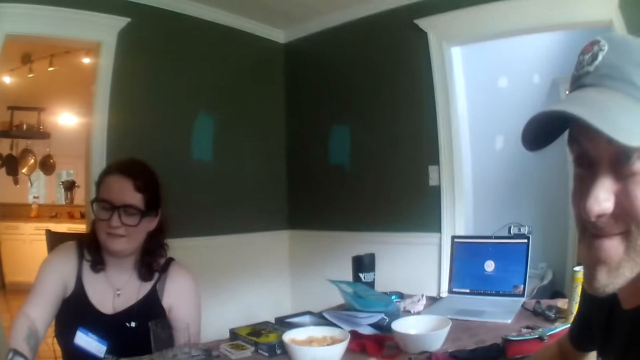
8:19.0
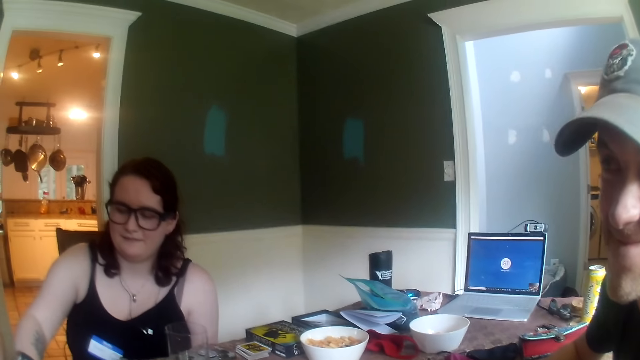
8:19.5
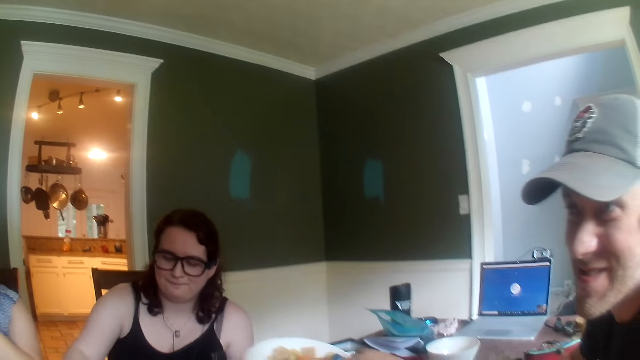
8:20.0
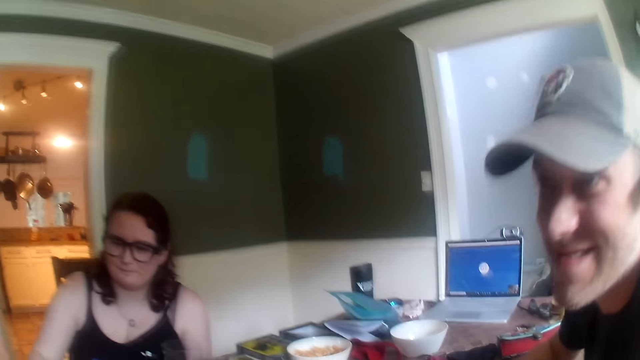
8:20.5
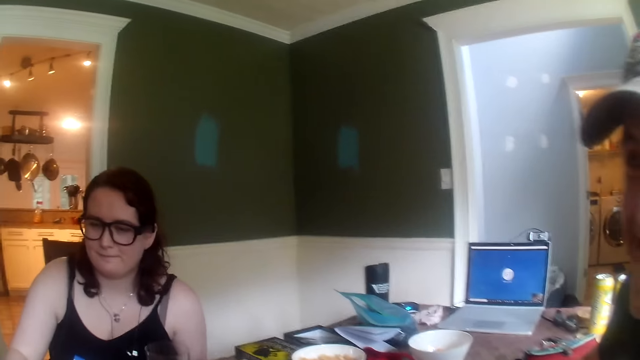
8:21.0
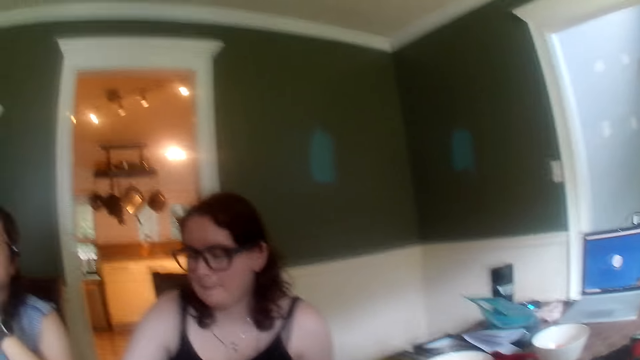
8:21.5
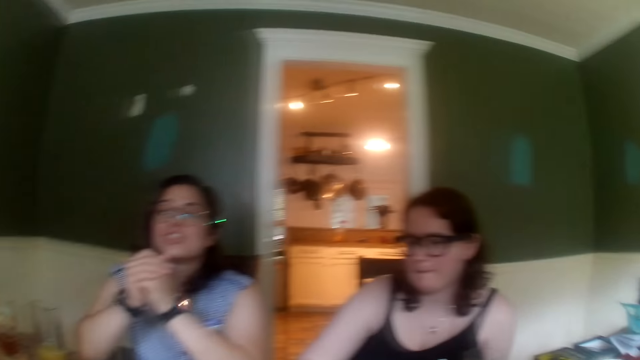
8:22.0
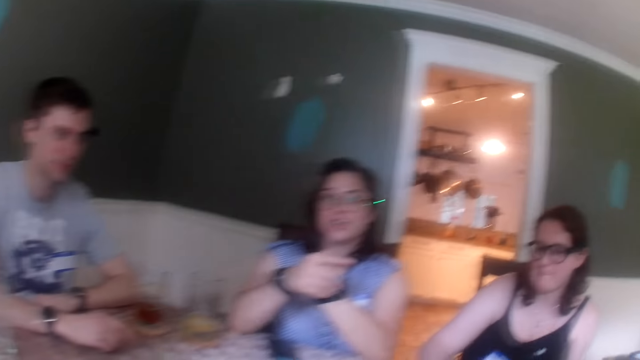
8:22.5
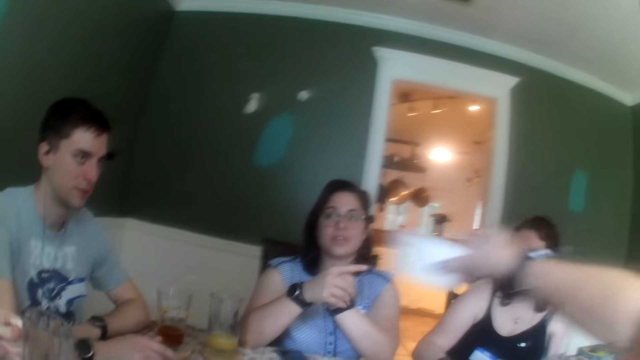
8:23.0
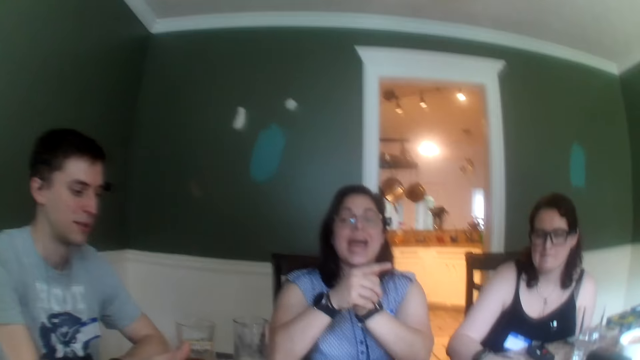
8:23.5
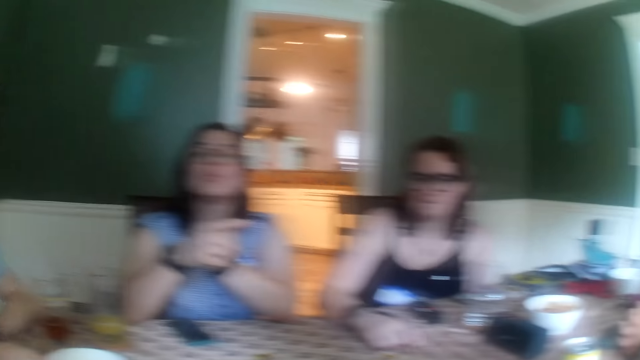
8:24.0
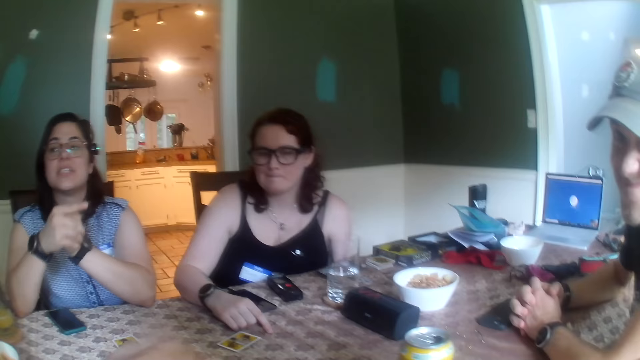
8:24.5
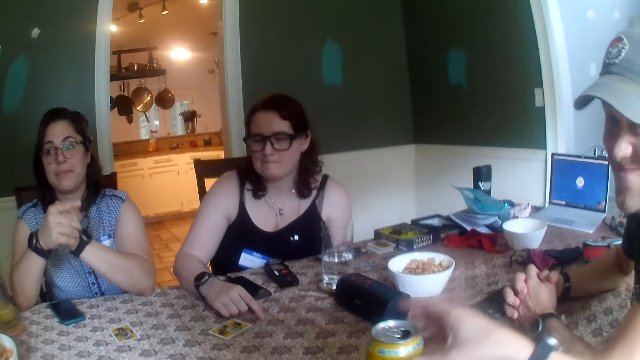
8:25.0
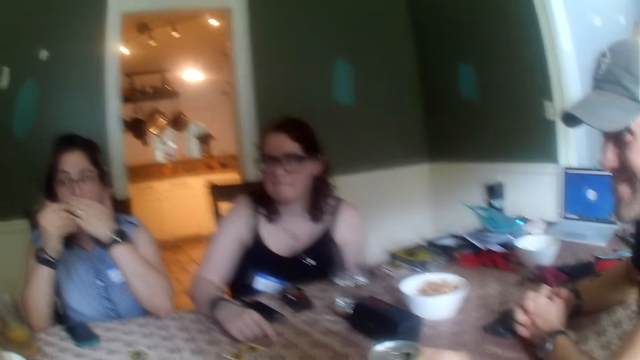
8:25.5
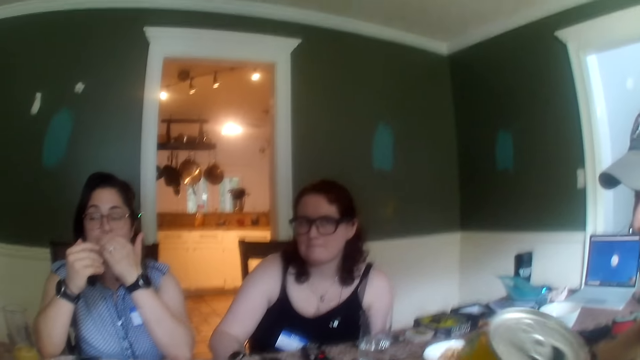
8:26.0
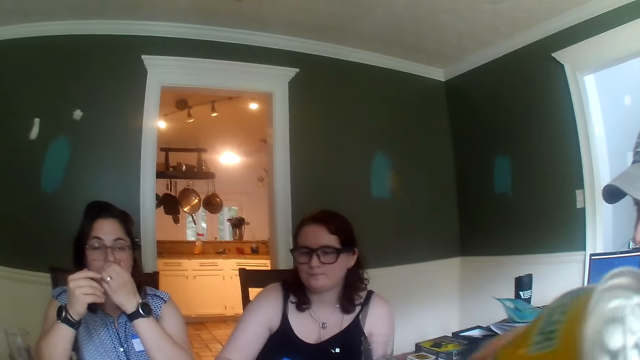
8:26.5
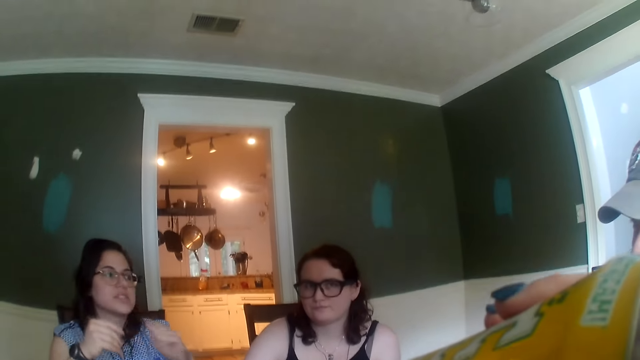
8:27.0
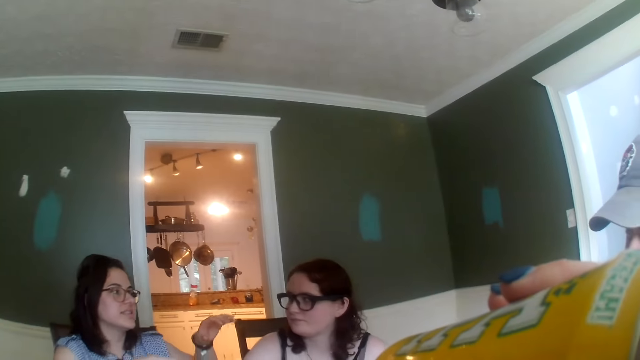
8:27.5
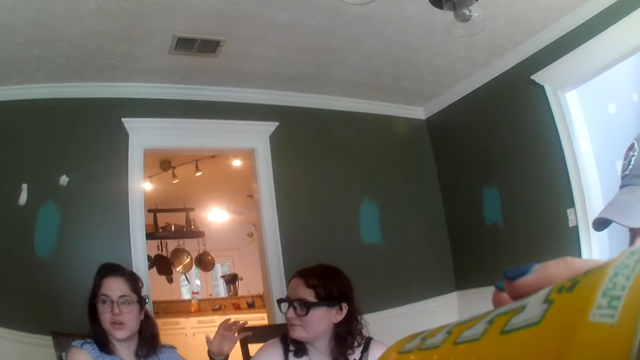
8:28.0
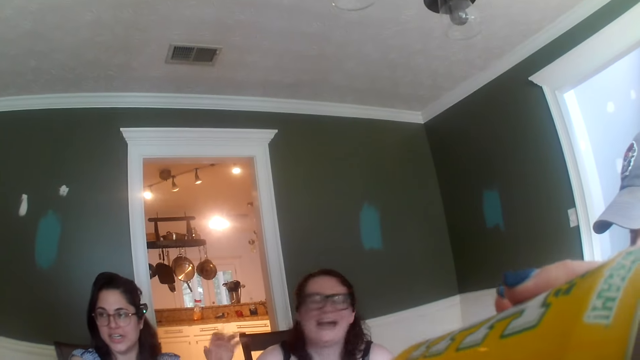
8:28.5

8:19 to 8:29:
The camera wearer drops a white bowl on the table with her right hand. She picks up a can of malt on the table with her right hand. She drinks from the can of malt in her right hand.

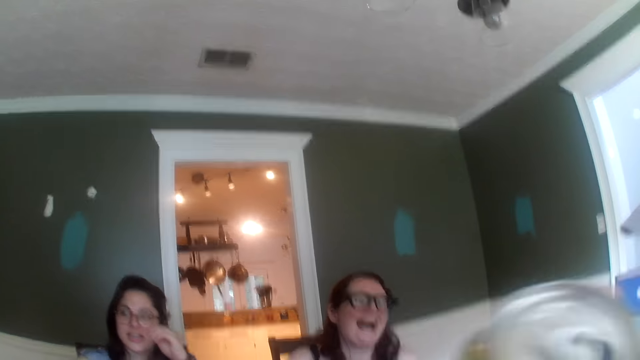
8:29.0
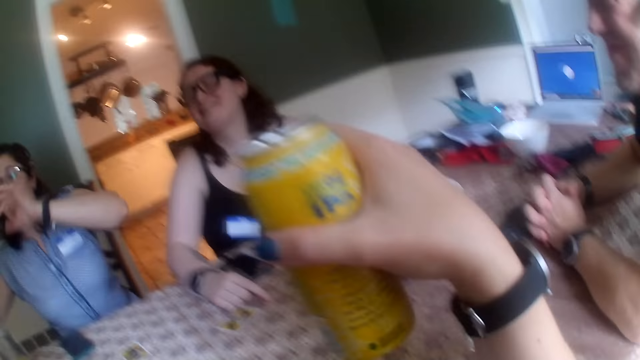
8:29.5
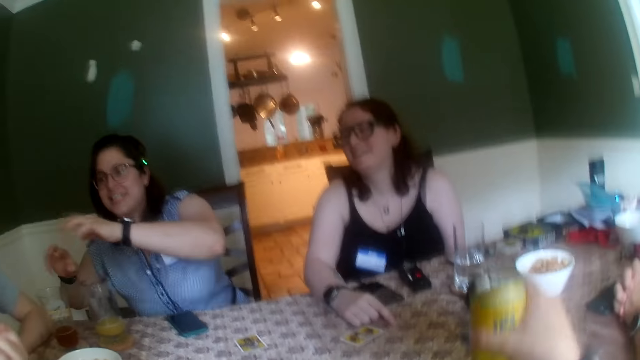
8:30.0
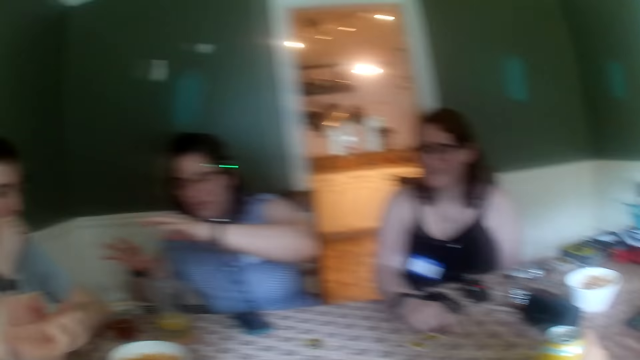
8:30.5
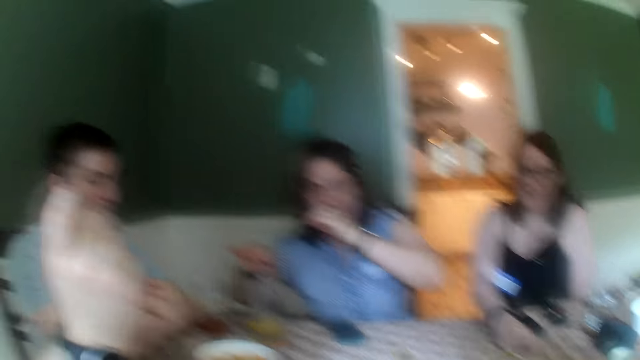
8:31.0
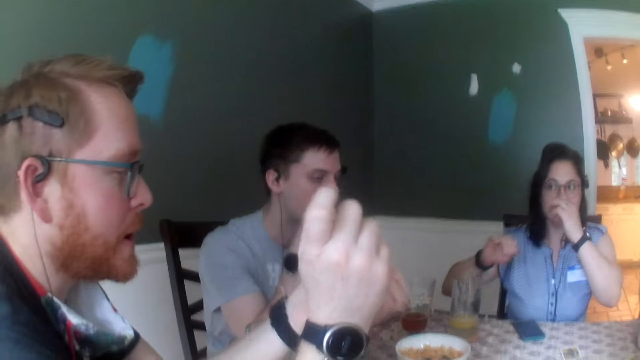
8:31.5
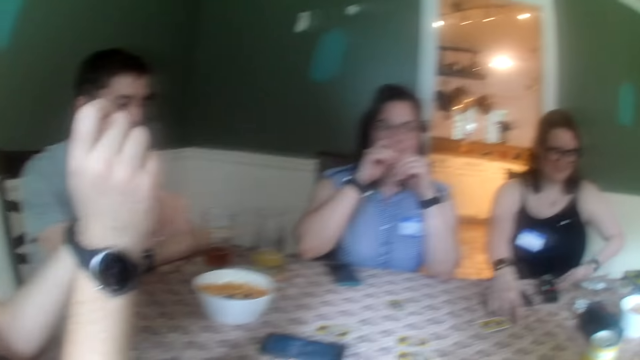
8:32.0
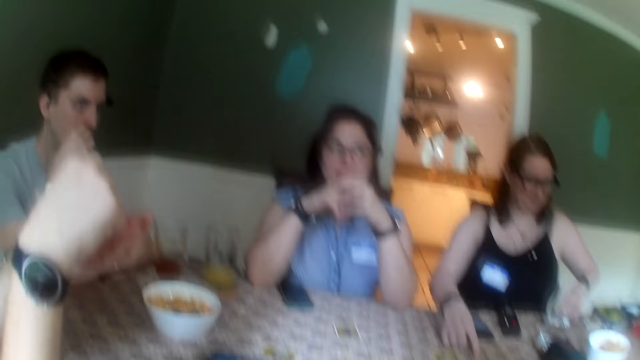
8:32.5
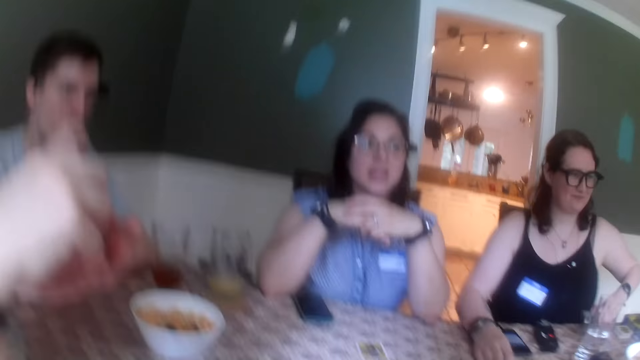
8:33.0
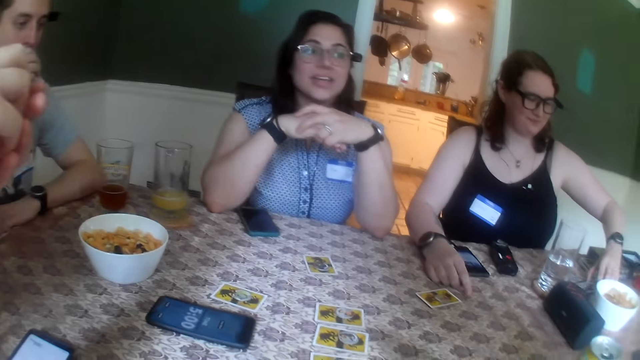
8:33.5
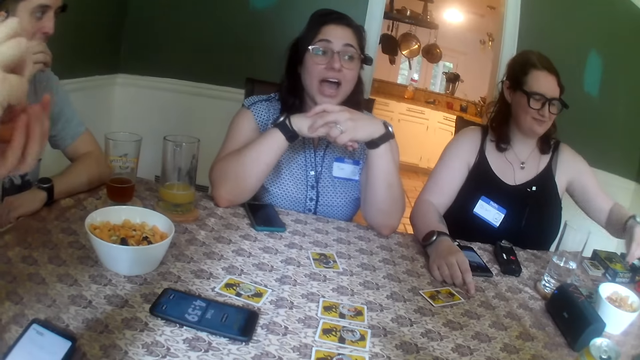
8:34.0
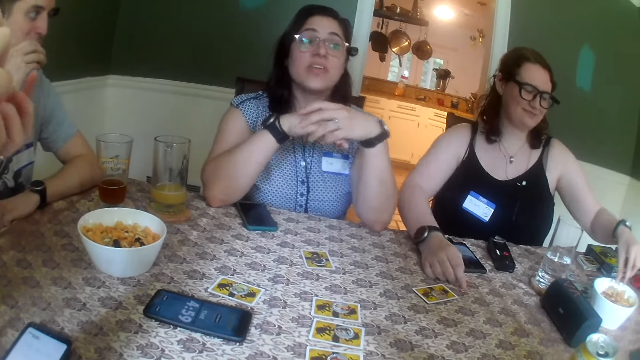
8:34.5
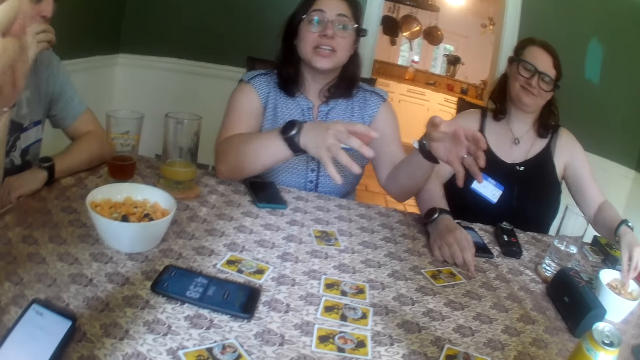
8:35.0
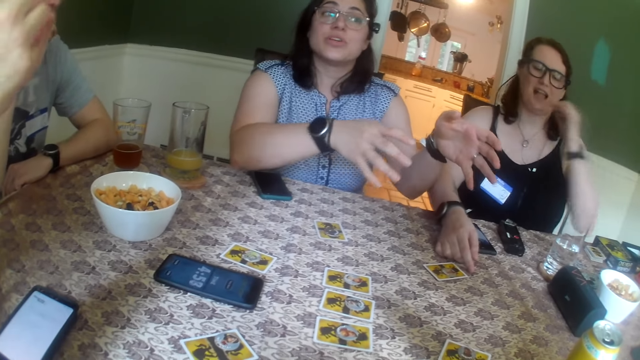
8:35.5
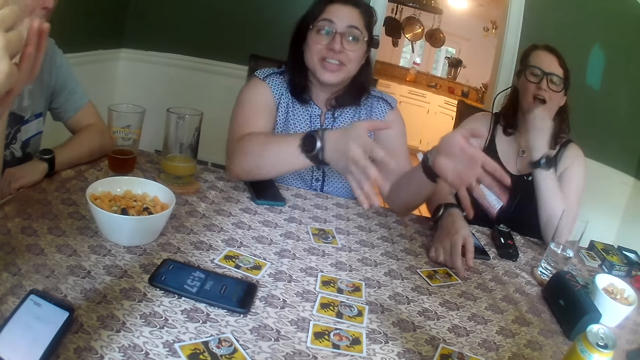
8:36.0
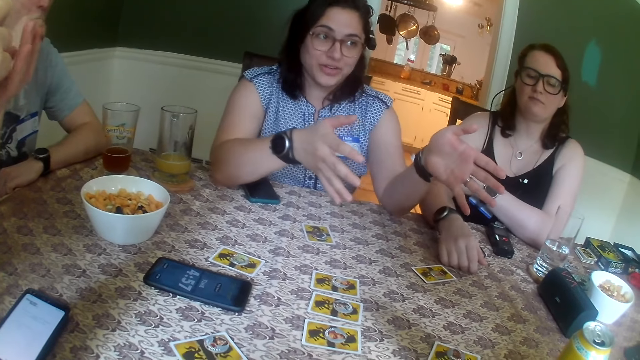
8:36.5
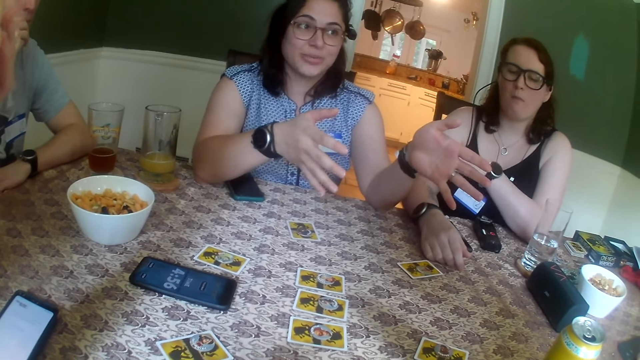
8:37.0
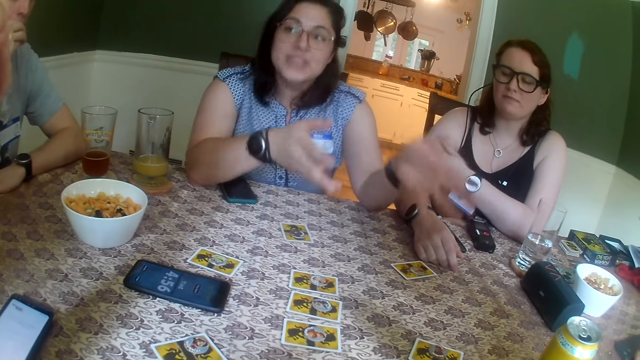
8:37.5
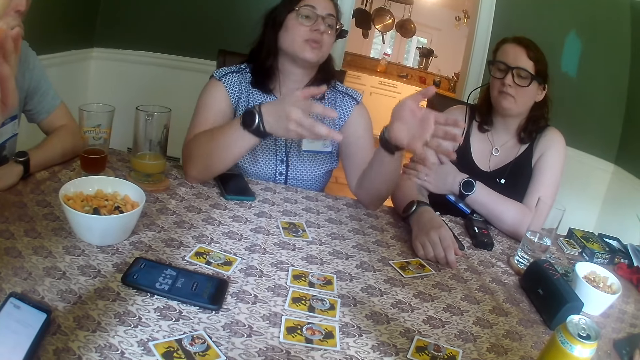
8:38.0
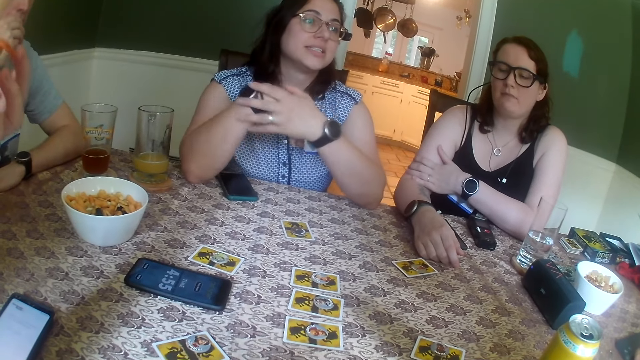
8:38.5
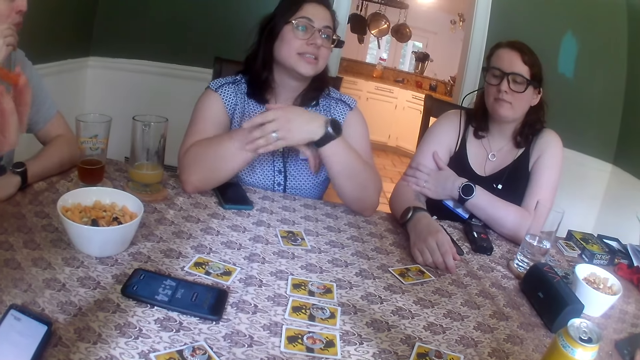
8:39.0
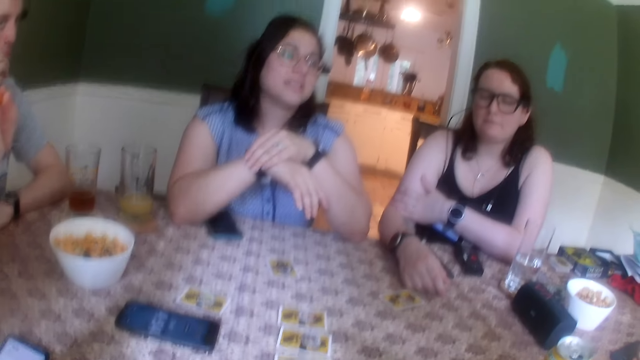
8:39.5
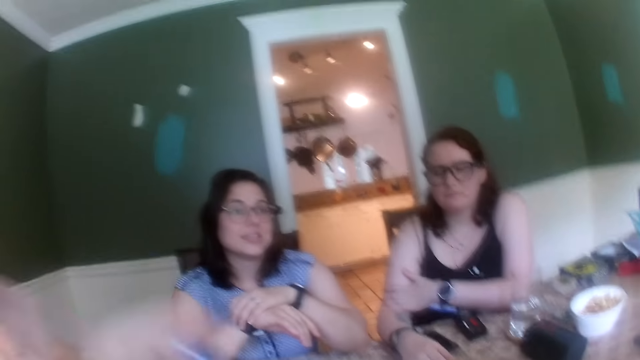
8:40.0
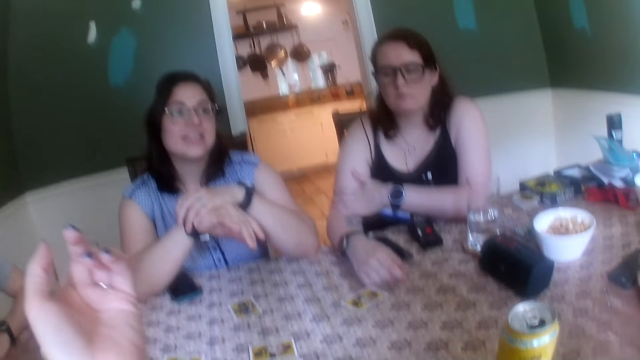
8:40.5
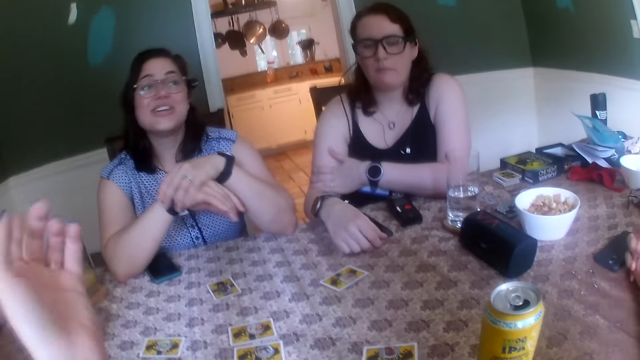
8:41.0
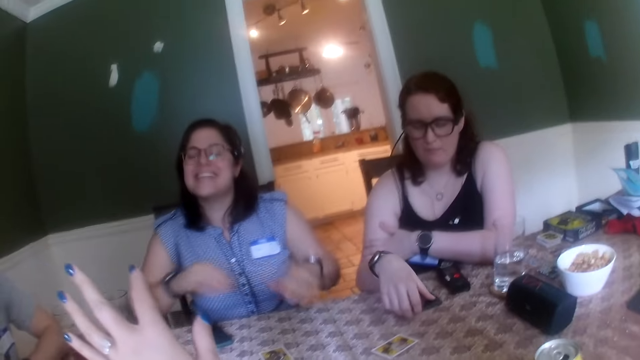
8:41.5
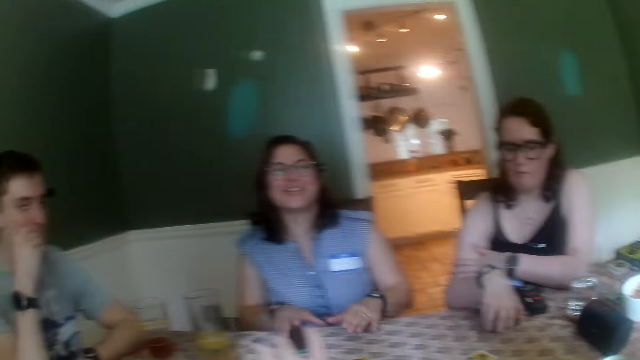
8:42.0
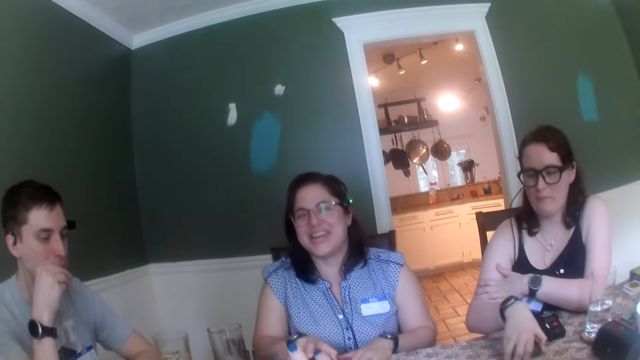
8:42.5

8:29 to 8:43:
The camera wearer drops the can of malt in her right hand on the table. She looks around. The woman picks up the phone on the table with her left hand. The woman drops the phone in her left hand on the table. The woman picks up a cheese ball from a white bowl on the table with her left hand. The woman eats the cheese ball in her left hand.
